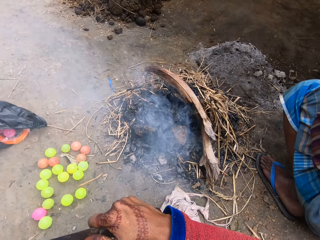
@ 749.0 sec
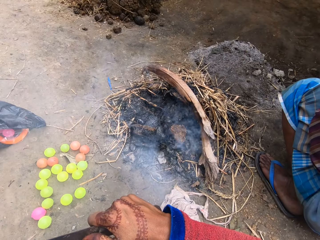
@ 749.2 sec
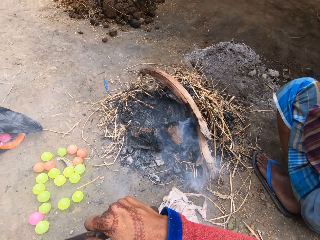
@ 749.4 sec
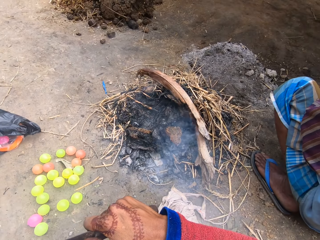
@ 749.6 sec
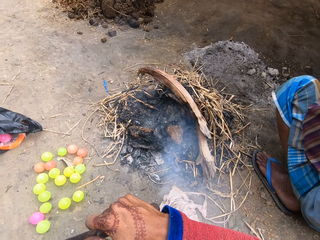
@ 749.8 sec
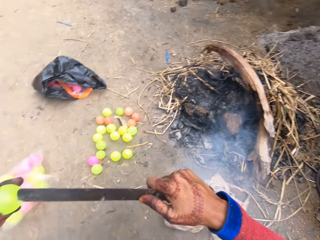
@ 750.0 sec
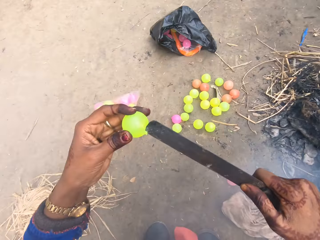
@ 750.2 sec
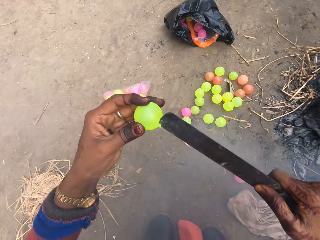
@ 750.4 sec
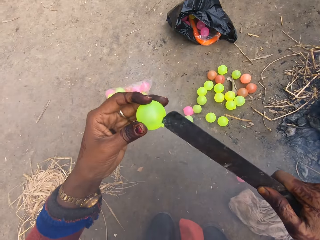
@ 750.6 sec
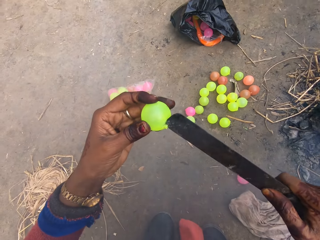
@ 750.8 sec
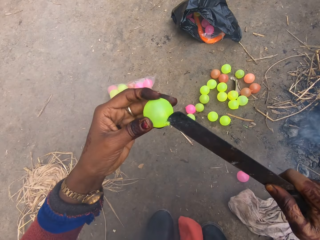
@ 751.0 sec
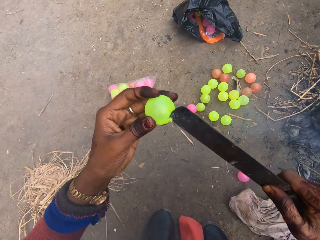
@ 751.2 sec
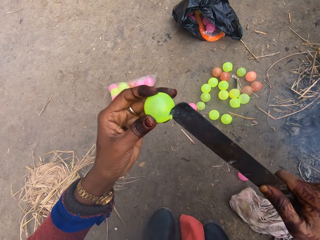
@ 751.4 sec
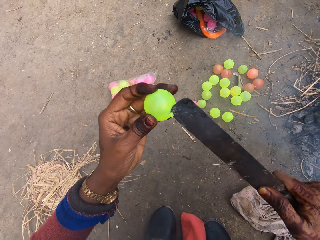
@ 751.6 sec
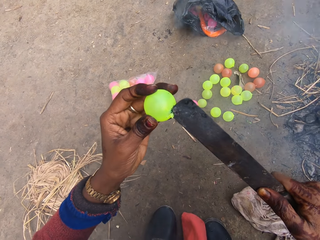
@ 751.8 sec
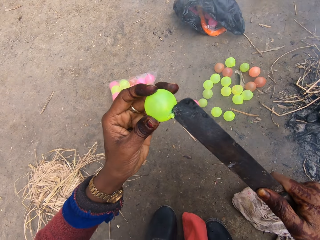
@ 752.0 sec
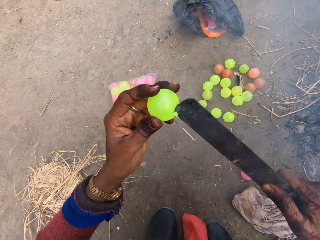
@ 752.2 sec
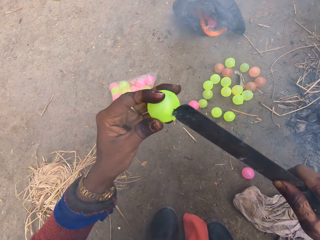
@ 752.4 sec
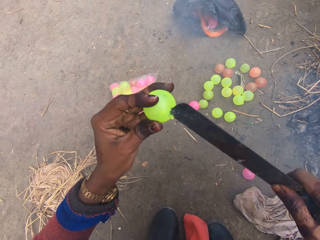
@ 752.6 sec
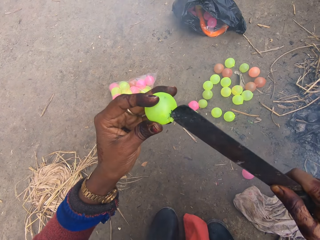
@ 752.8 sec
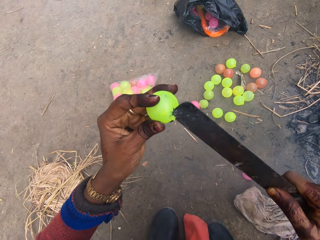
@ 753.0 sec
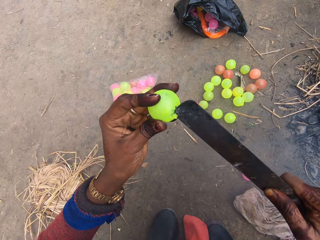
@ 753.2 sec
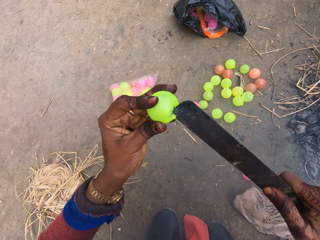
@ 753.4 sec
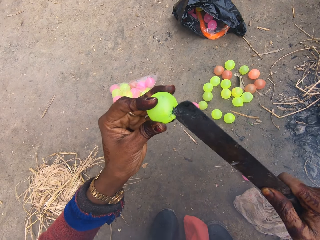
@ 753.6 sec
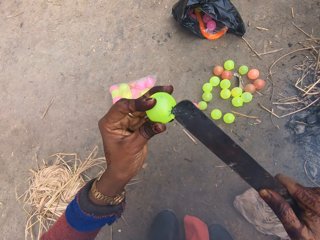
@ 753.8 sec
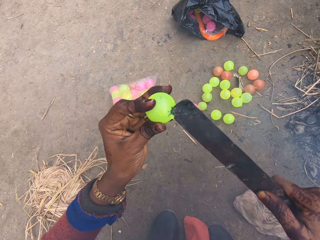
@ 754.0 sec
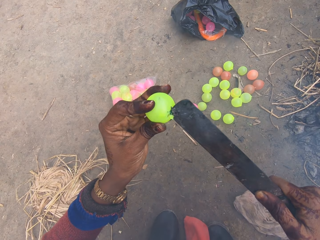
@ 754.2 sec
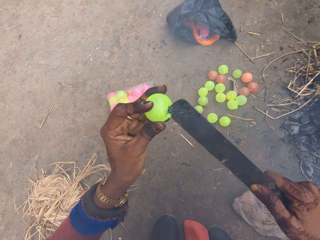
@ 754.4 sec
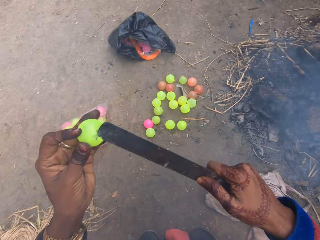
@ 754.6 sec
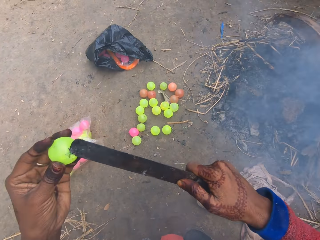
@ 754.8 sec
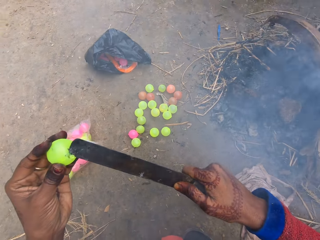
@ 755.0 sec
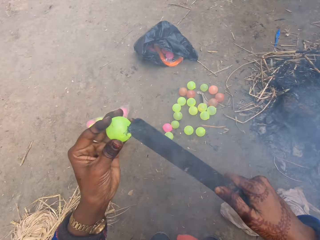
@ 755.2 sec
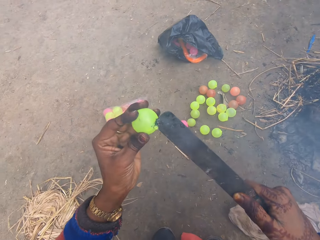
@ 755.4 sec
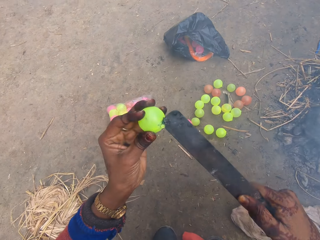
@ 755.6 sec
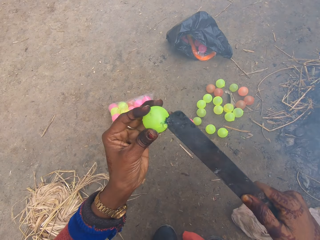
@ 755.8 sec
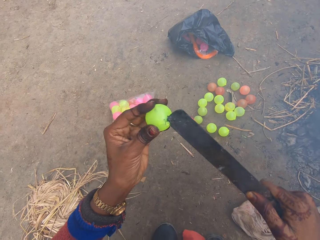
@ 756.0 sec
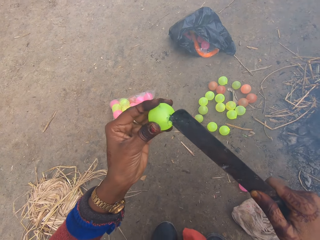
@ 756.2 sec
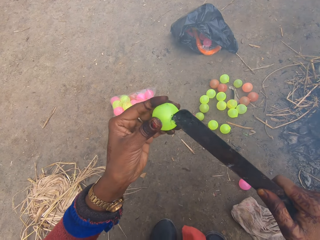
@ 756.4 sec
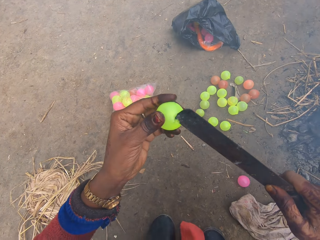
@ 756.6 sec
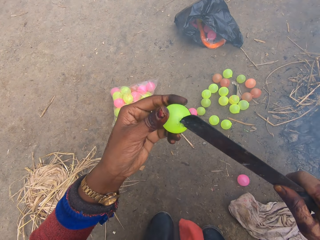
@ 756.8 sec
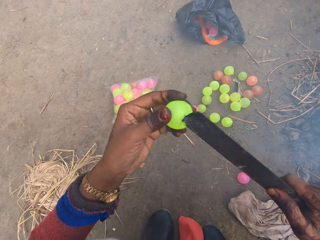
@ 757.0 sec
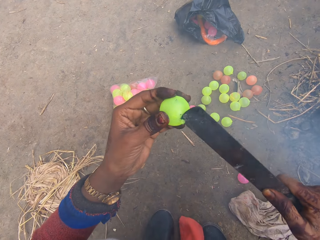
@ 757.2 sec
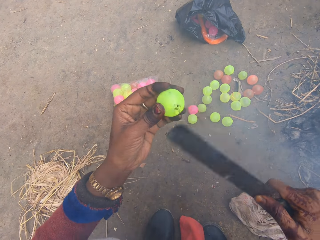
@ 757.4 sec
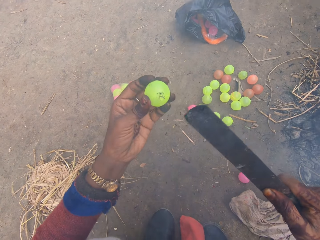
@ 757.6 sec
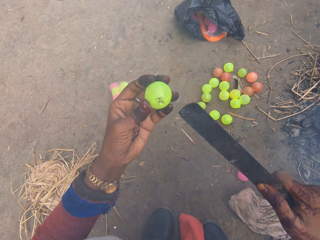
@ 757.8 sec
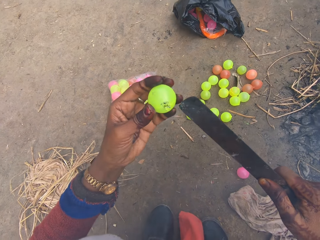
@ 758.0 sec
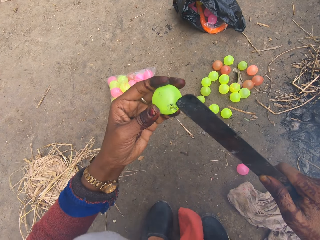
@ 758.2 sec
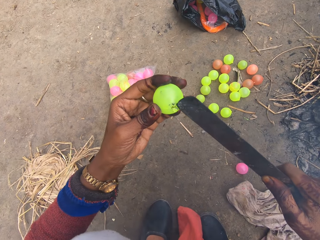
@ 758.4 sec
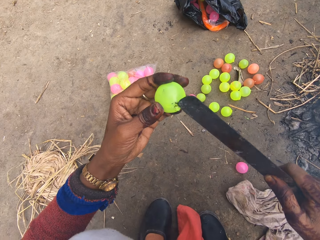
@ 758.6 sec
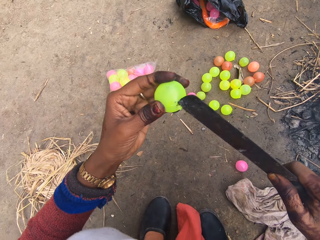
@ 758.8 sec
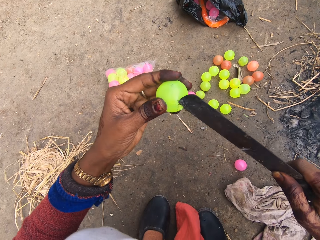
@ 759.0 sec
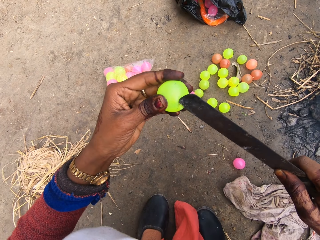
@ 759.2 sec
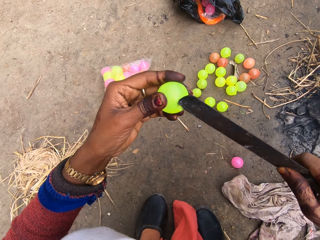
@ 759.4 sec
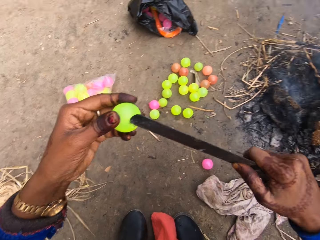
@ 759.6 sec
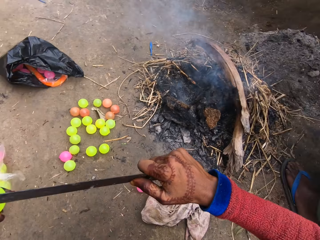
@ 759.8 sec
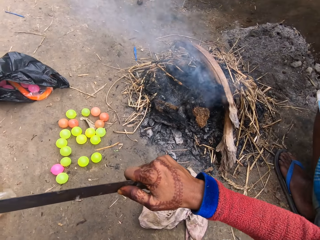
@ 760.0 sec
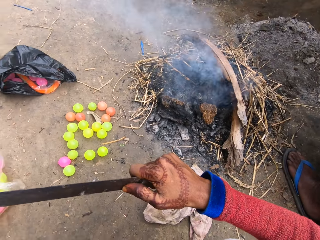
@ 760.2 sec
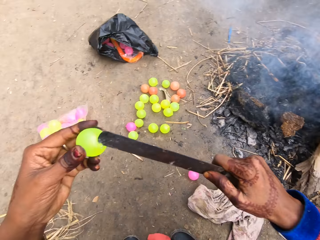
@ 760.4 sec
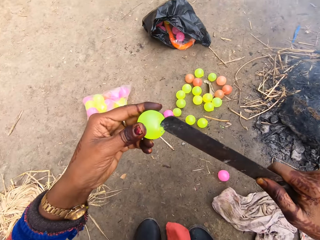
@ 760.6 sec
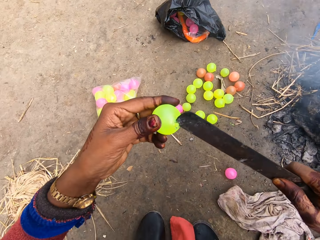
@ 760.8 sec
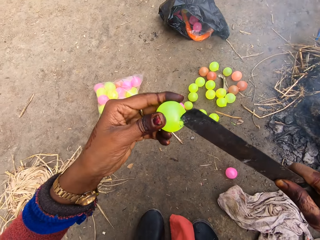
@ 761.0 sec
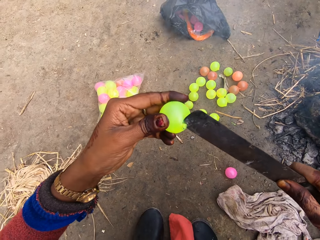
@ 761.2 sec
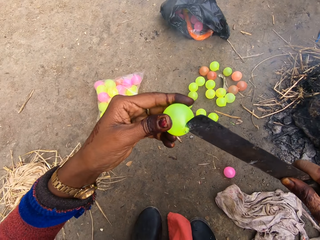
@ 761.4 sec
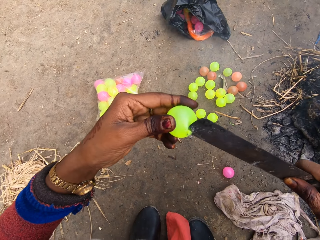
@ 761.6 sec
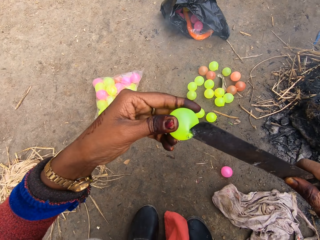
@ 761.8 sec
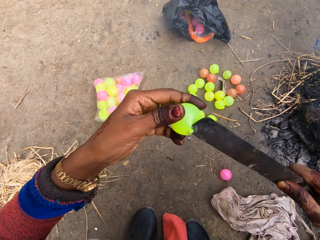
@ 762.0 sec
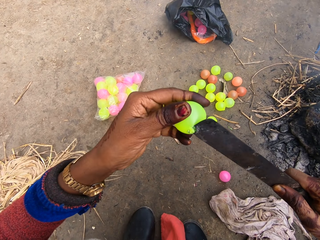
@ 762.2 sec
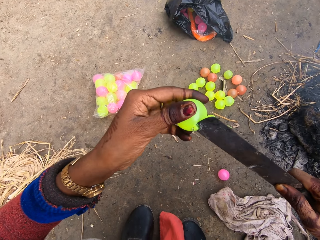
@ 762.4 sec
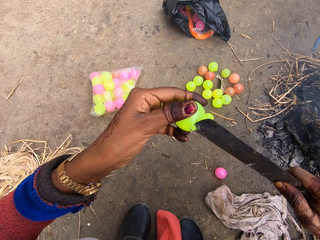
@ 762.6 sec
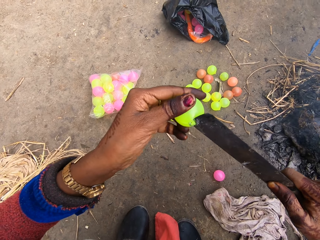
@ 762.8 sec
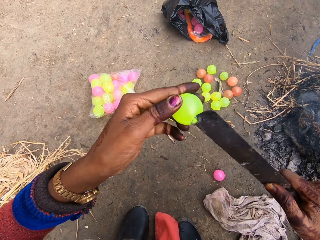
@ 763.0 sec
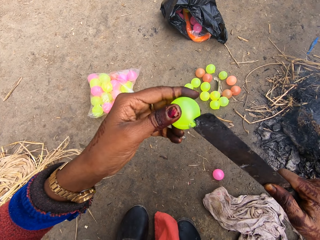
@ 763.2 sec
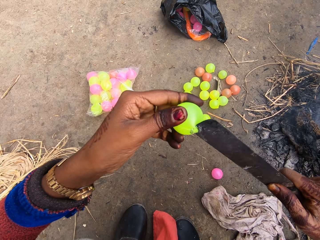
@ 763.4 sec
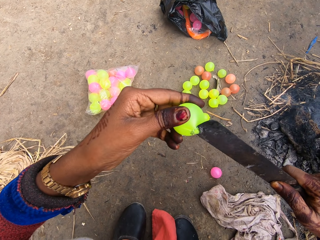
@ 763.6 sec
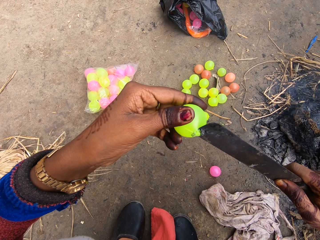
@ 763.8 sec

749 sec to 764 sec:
A woman sits down. The camera wearer makes a hole on the ball with the hot knife. The woman sits down.

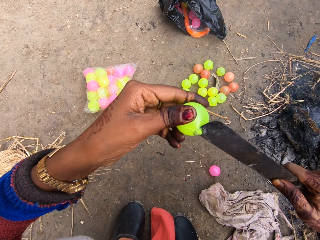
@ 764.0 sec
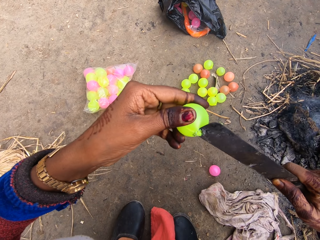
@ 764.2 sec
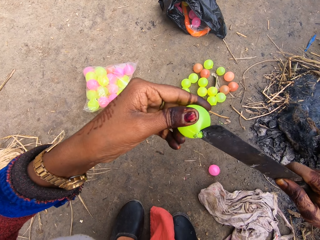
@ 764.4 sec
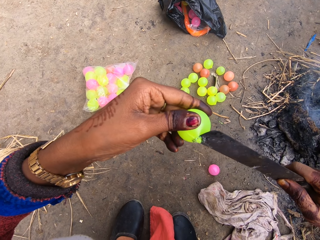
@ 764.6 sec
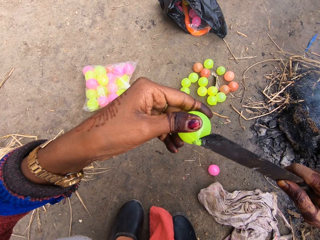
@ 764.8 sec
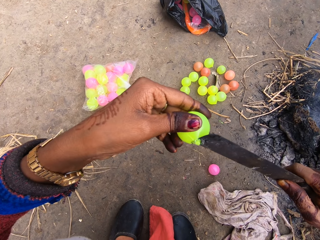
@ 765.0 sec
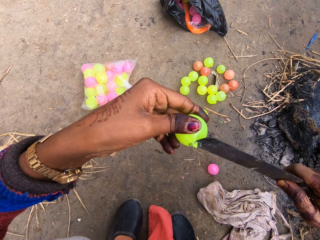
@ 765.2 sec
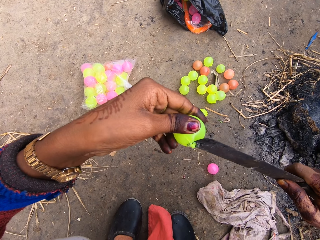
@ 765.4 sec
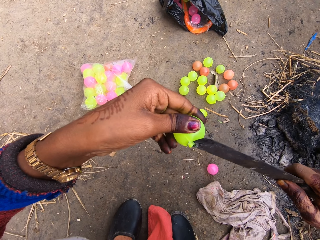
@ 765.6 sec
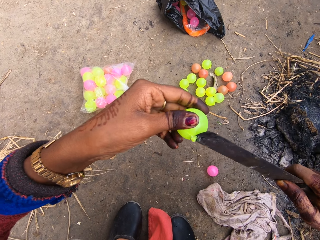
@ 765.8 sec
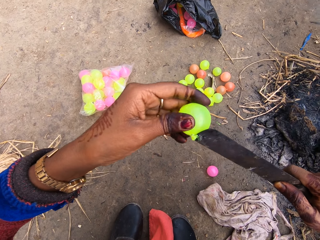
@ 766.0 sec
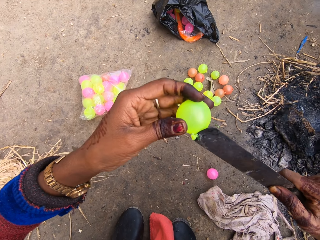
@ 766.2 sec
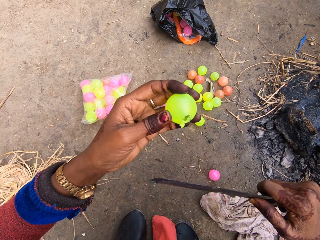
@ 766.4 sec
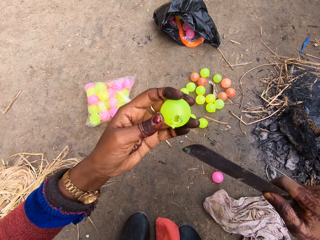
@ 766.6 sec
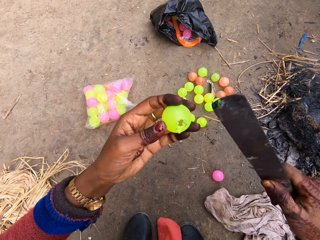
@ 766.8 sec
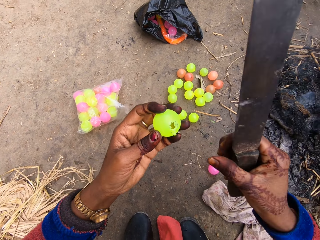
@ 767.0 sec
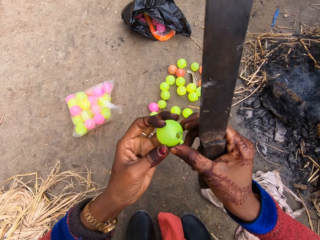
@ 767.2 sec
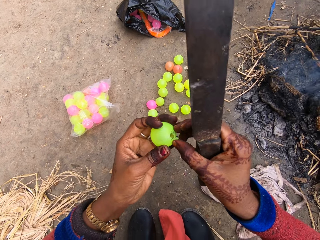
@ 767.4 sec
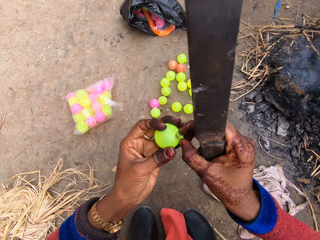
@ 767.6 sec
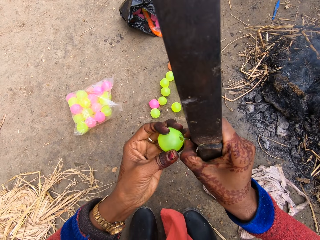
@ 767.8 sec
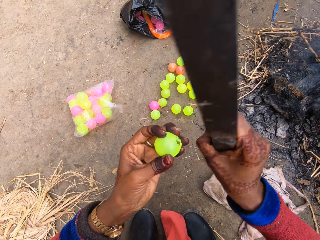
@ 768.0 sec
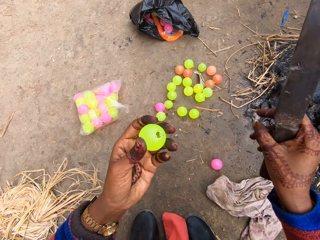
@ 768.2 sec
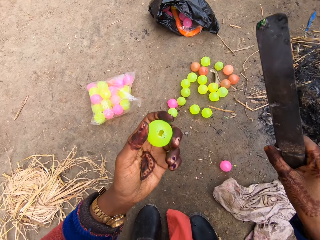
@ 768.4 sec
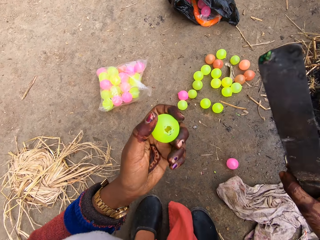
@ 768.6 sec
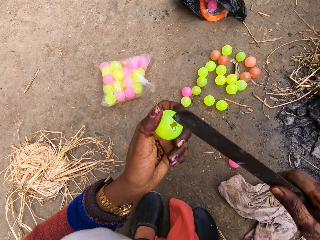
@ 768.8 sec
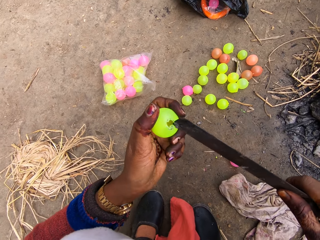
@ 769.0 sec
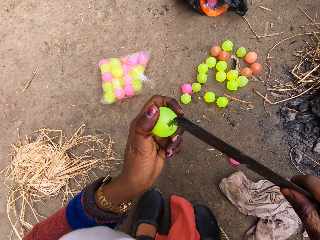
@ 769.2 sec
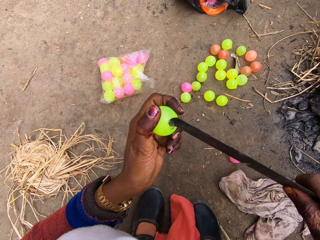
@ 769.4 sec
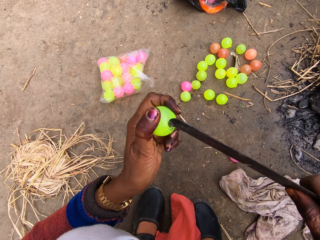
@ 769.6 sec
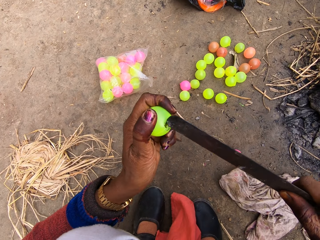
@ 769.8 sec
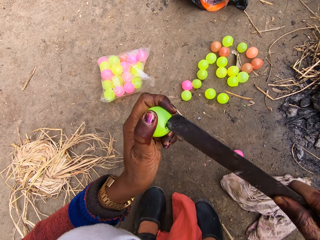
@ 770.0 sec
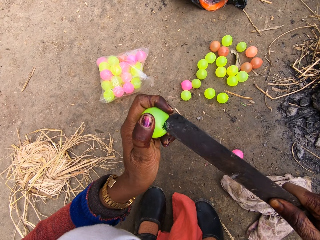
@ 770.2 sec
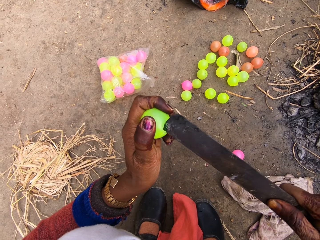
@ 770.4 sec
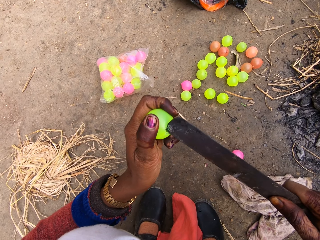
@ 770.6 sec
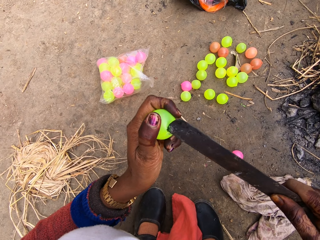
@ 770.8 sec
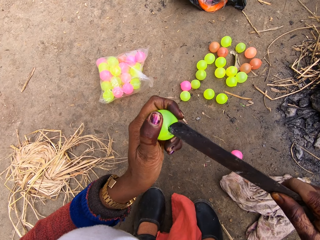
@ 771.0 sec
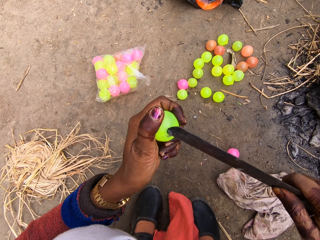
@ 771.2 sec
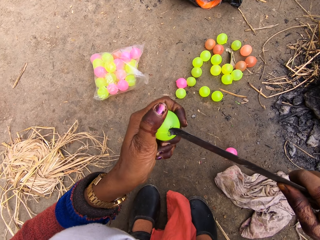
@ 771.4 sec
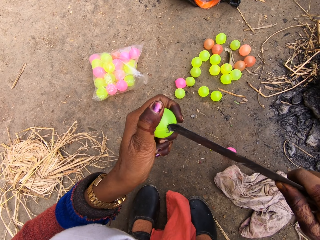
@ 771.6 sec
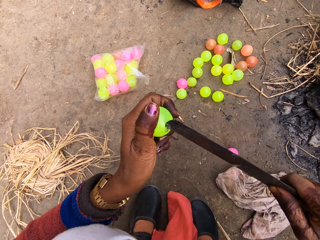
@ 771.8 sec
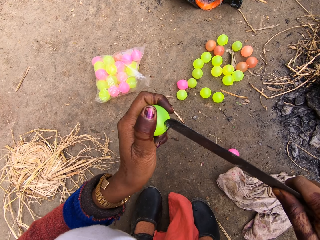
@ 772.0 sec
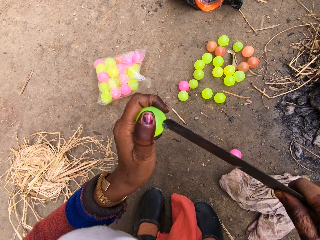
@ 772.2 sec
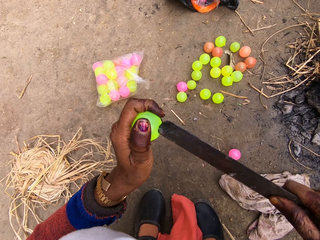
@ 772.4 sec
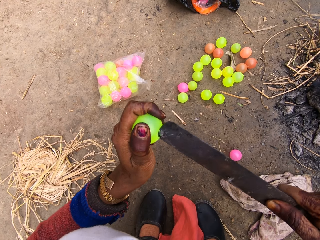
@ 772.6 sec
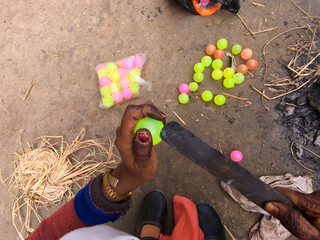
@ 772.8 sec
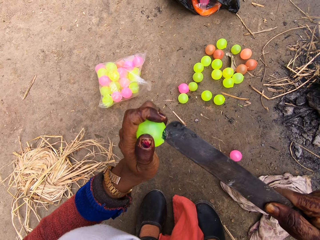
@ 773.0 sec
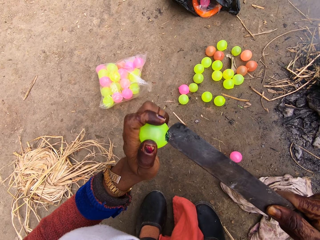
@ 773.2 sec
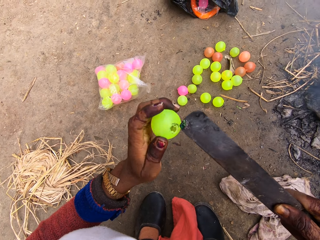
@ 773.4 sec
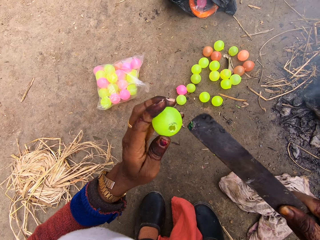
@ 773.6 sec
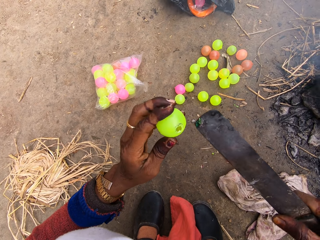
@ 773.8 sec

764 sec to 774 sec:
The camera wearer removes the cut piece of plastic. They make a hole on the ball with the hot knife. They cut the ball with the knife.
